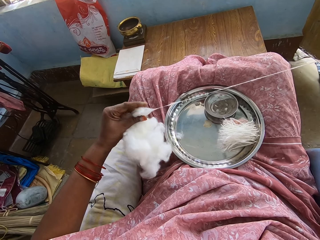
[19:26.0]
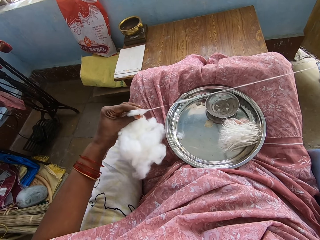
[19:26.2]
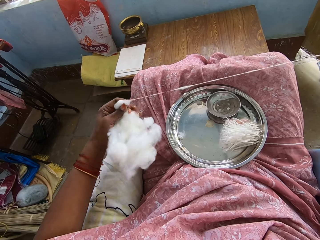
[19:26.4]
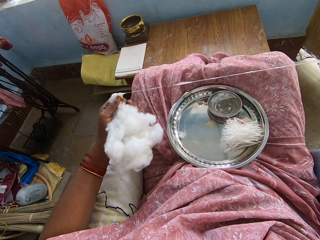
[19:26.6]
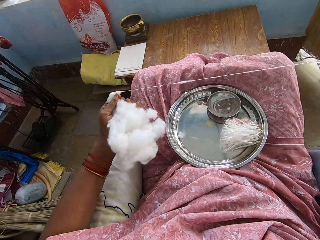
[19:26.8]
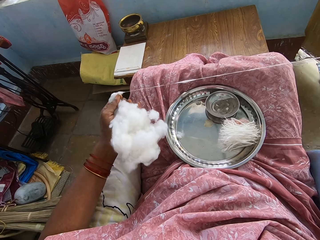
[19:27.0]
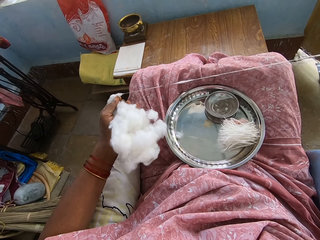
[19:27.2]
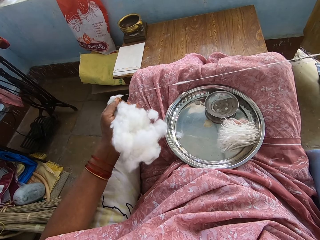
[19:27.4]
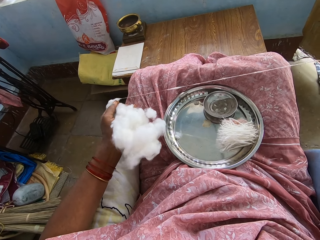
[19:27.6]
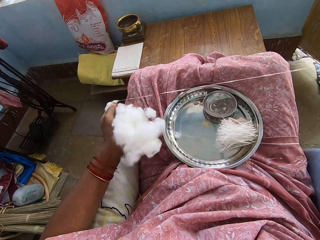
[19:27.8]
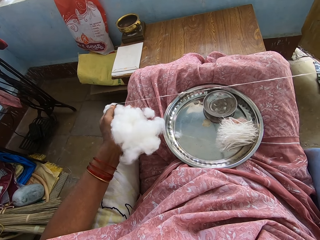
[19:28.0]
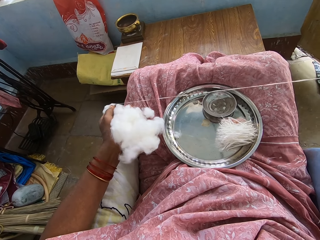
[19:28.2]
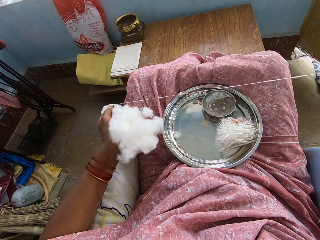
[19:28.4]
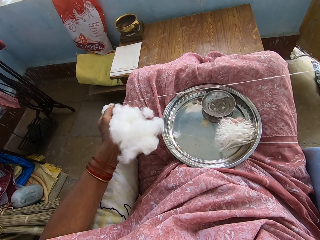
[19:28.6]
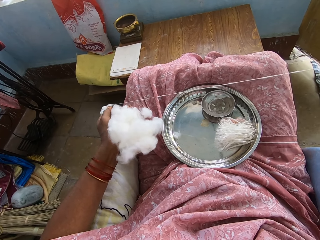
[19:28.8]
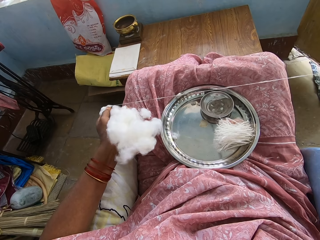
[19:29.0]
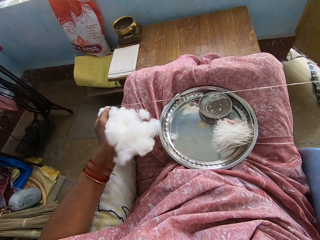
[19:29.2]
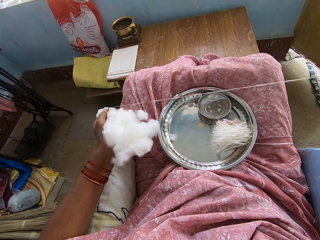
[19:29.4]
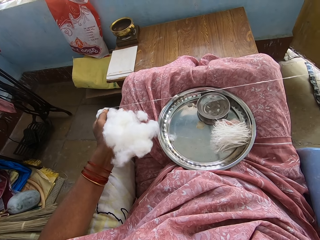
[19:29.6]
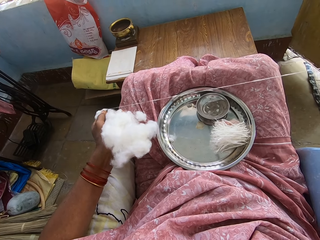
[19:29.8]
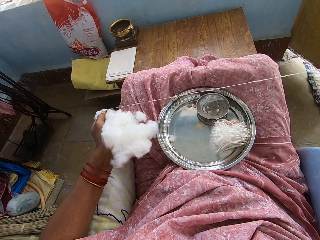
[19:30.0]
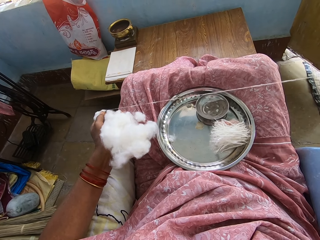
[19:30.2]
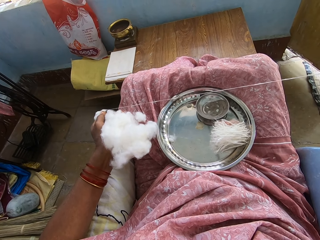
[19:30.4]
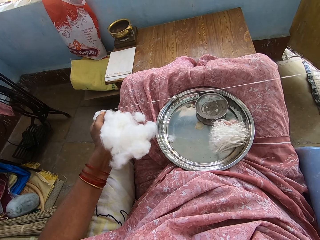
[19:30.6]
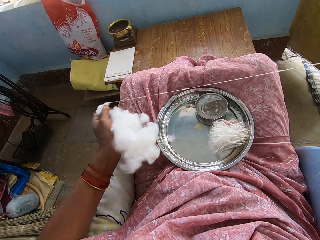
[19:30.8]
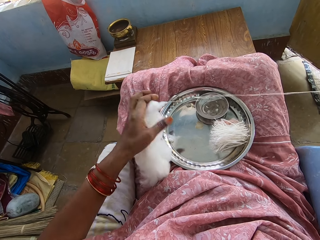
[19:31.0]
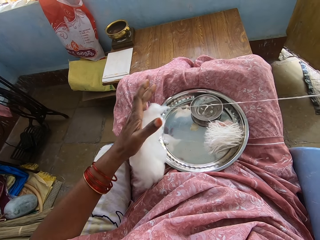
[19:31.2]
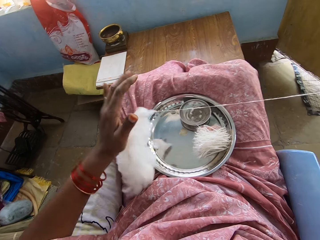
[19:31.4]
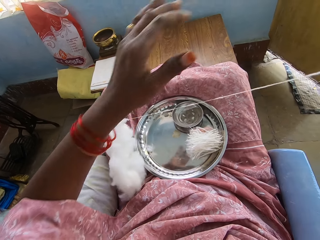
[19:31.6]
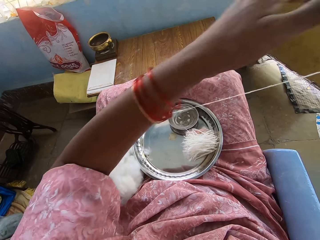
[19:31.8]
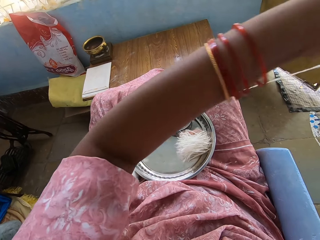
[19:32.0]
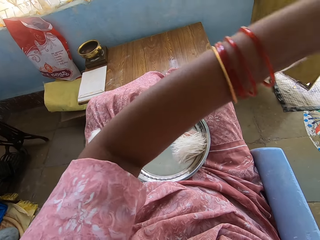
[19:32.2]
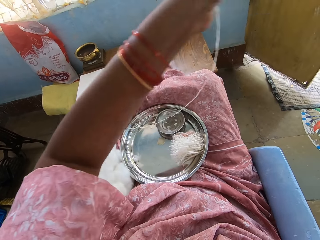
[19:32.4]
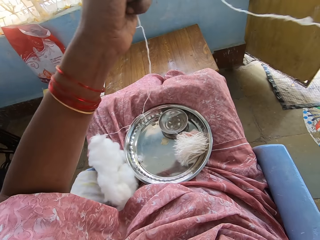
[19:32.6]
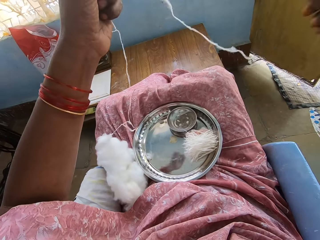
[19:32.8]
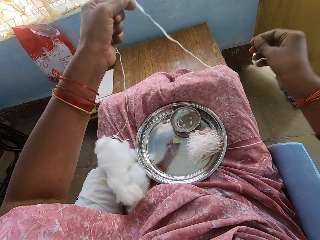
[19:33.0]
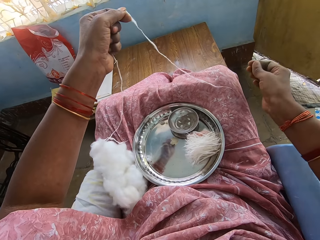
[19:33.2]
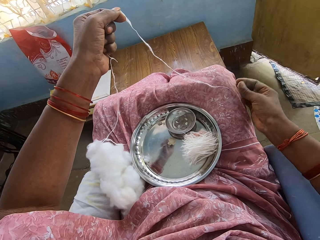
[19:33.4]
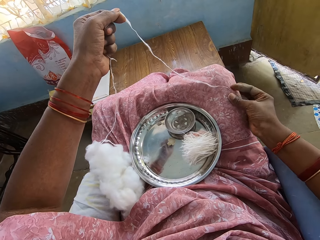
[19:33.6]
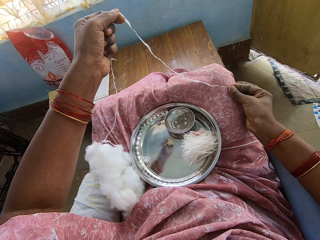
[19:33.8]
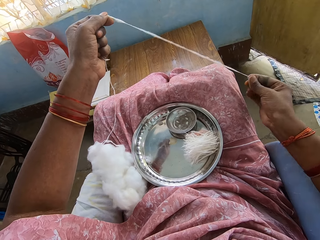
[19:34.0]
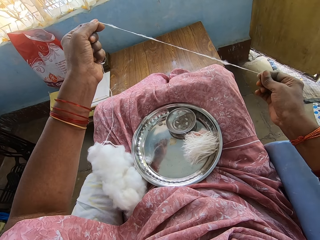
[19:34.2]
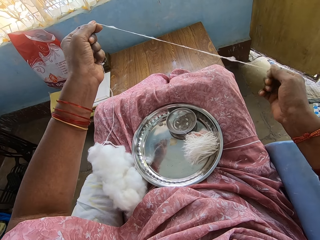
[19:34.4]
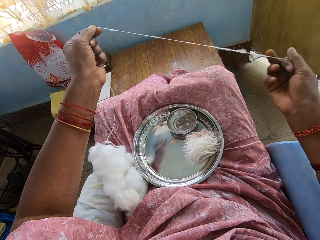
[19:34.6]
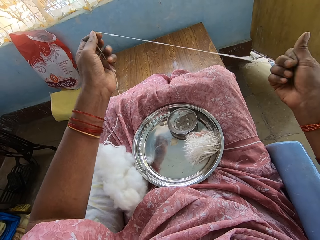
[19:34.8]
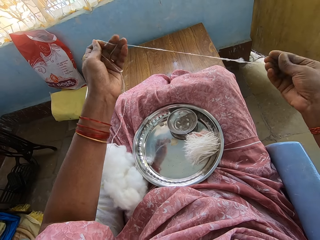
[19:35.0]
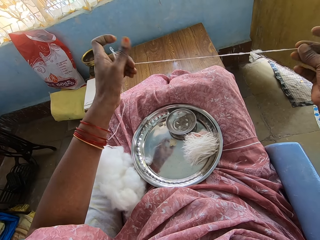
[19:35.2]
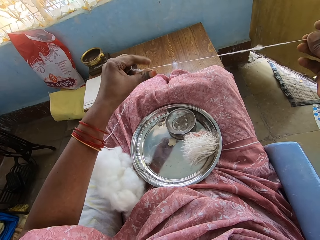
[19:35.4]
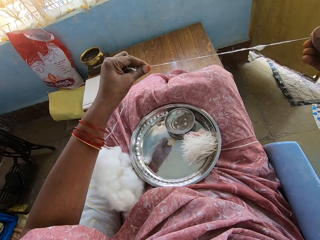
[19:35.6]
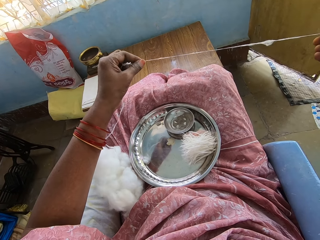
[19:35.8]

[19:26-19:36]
The camera wearer aligns the cotton thread.

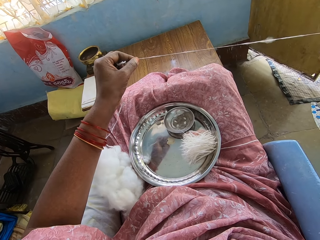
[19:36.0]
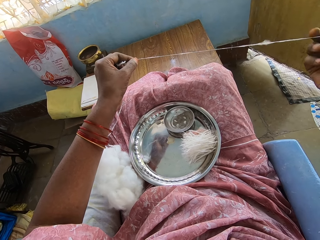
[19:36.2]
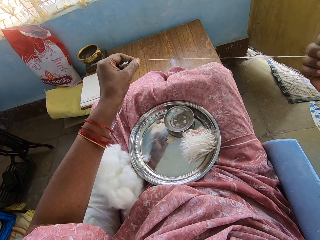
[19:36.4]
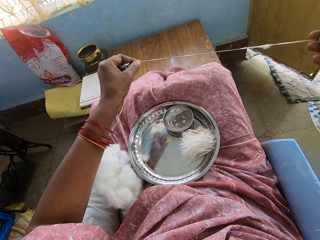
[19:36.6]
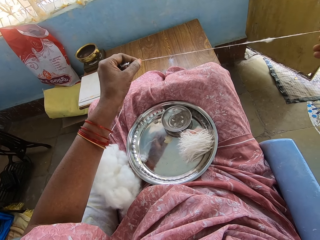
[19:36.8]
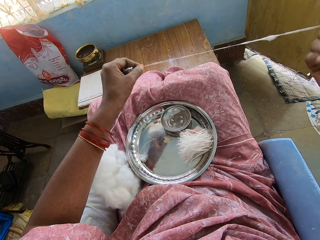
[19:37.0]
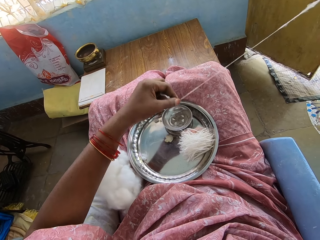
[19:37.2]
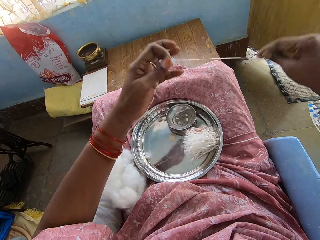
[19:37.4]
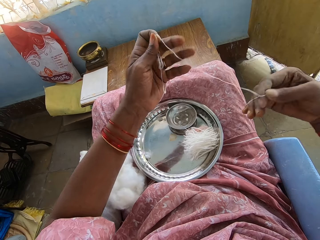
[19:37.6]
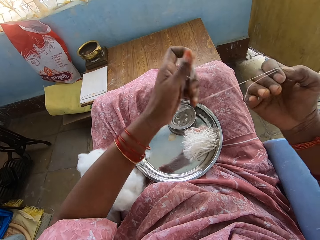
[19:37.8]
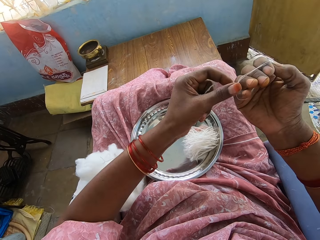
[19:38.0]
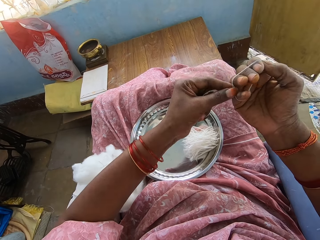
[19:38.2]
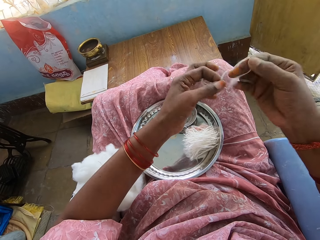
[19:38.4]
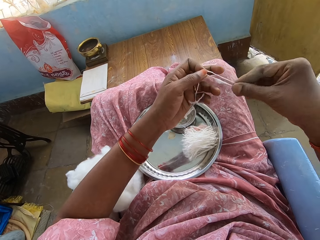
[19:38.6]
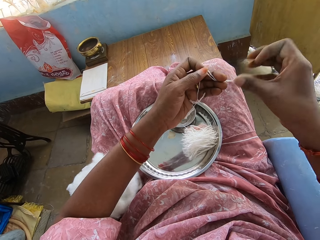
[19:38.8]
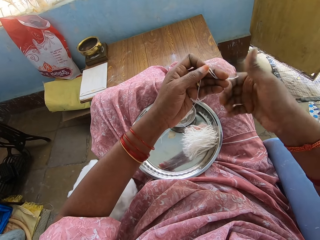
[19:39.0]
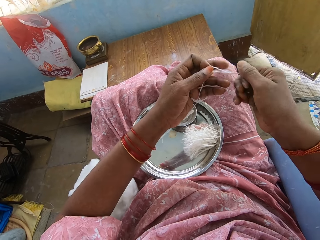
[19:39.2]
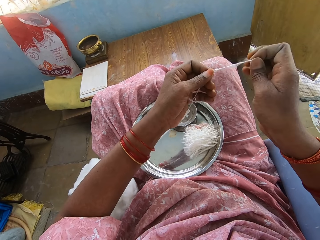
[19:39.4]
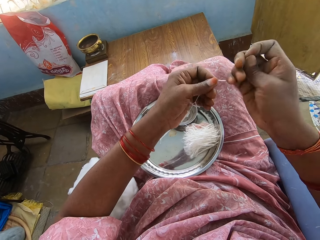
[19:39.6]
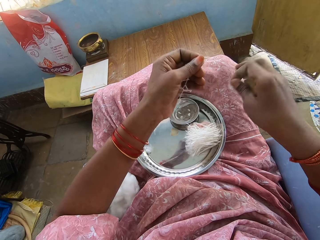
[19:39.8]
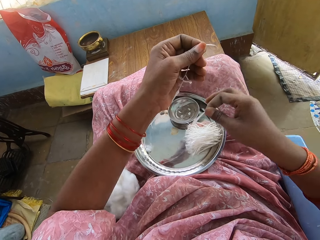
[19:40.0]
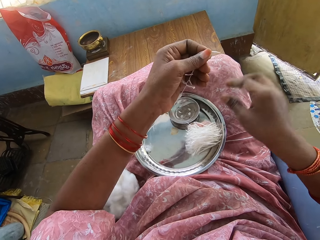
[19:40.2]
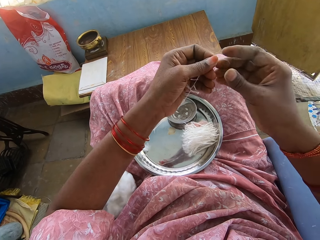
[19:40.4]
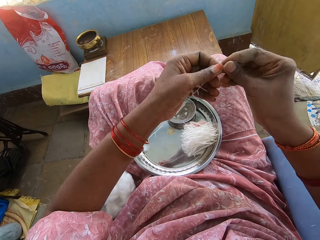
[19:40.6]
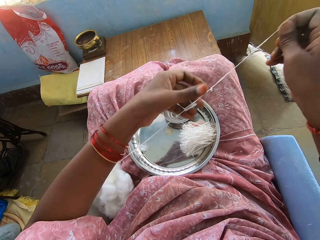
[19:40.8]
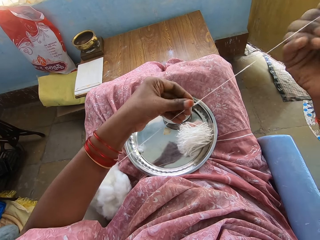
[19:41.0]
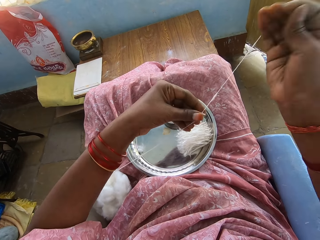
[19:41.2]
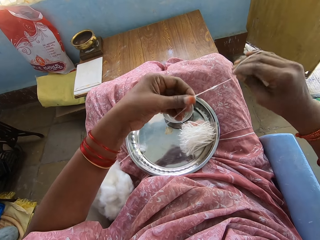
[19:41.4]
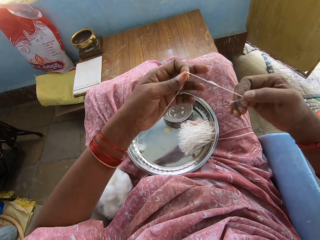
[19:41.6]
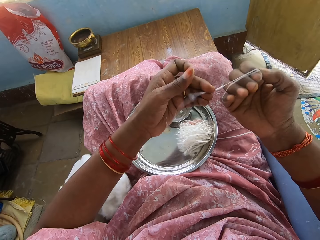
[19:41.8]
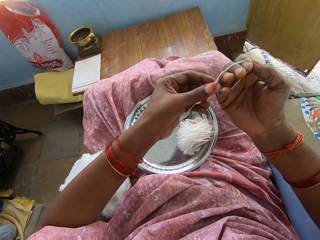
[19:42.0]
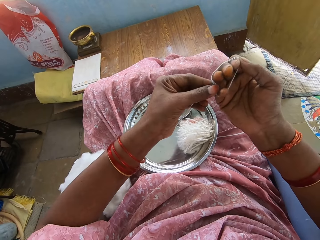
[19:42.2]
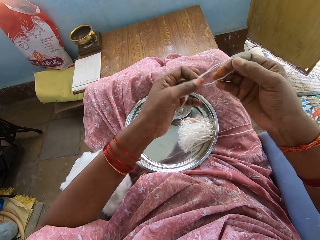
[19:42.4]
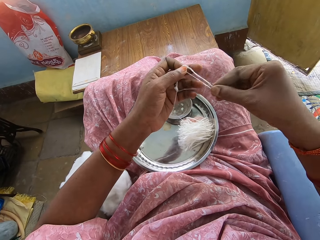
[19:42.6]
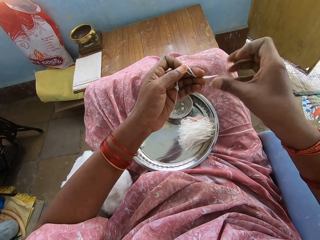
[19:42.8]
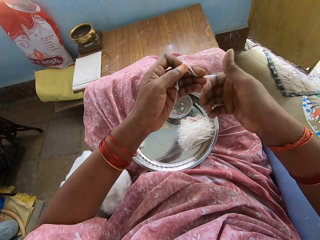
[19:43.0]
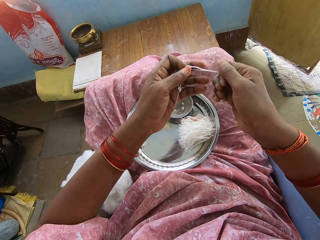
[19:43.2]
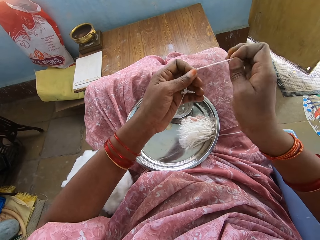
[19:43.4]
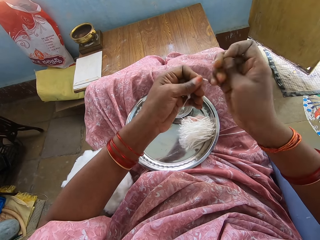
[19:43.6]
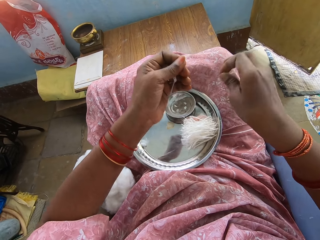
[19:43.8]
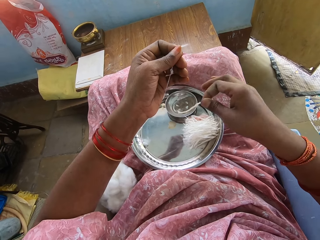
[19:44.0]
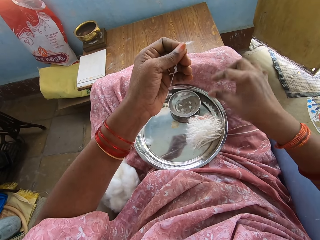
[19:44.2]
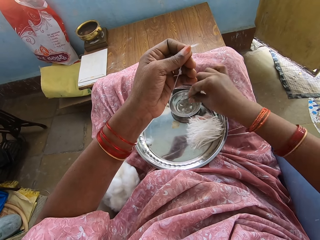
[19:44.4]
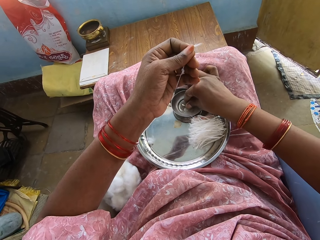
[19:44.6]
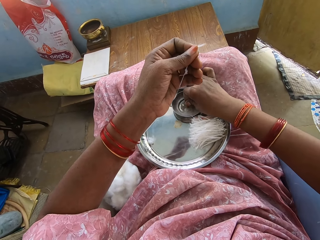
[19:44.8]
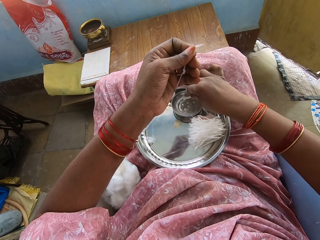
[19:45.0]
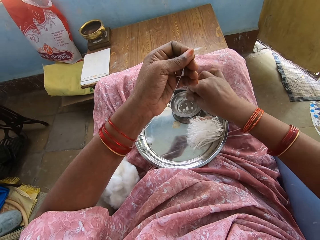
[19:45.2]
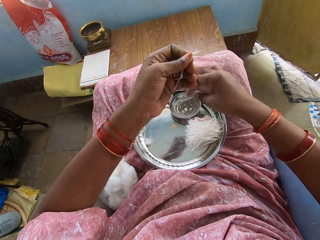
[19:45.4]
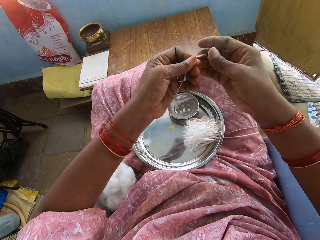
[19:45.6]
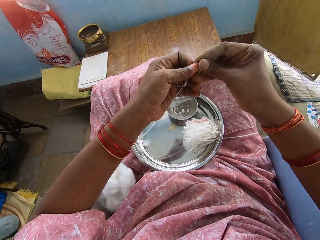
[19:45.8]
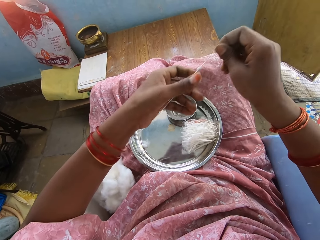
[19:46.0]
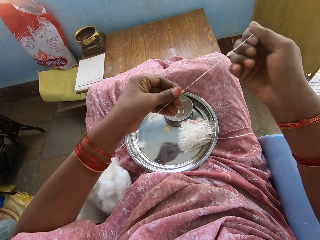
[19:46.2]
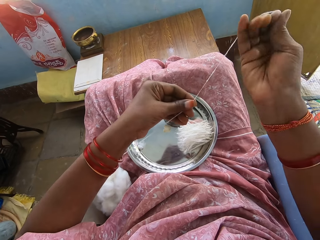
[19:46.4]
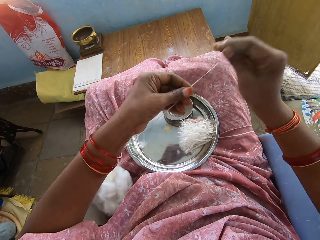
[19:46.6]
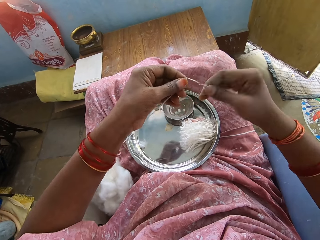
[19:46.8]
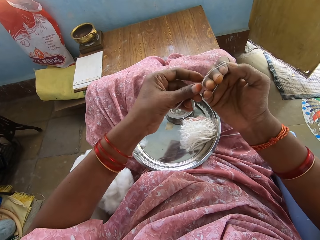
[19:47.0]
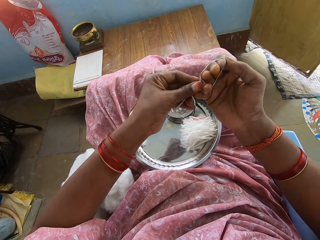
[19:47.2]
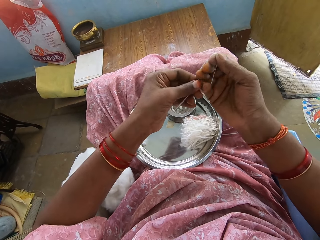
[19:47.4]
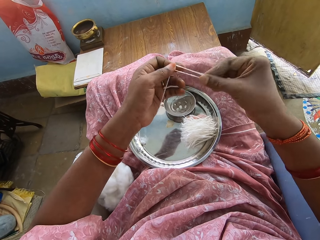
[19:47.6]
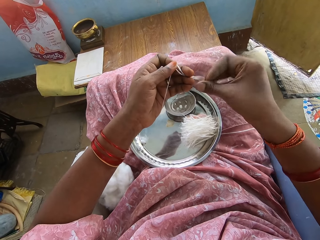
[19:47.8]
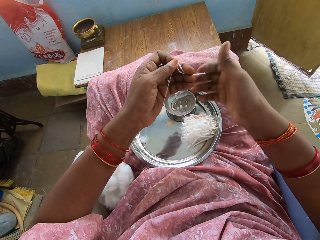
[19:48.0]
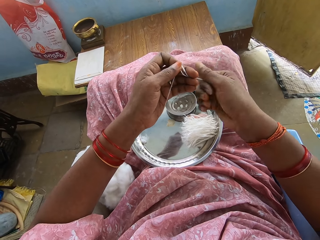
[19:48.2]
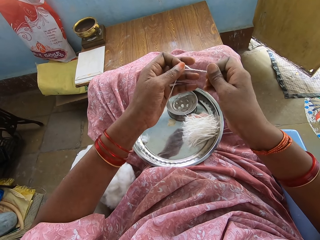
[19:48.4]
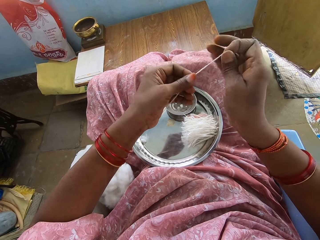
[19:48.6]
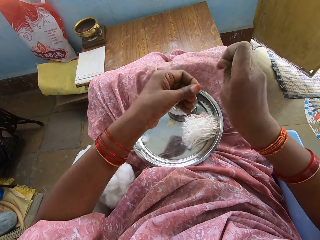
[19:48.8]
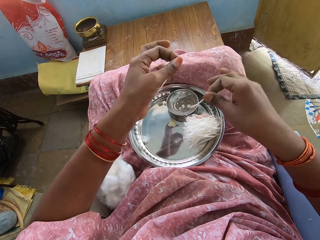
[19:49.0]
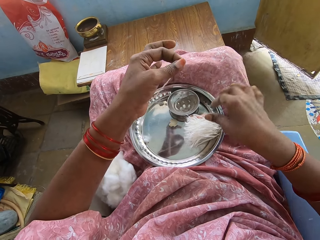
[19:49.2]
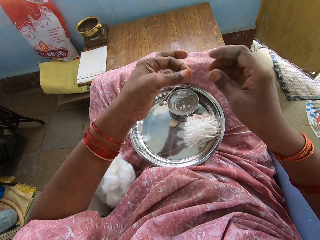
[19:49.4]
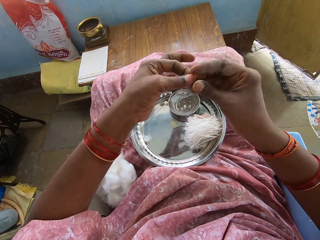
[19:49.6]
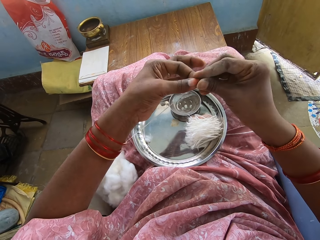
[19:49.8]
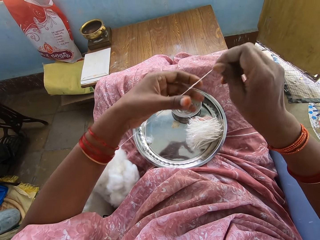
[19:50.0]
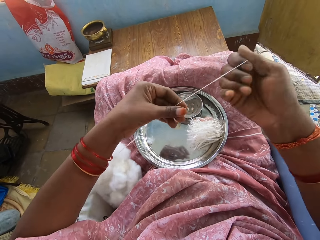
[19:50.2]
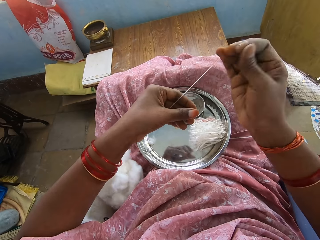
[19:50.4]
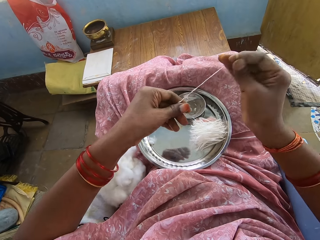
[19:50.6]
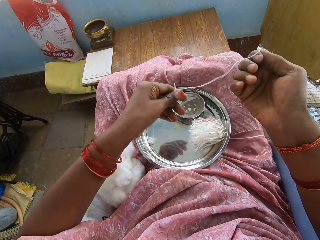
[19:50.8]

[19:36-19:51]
The camera wearer folds the thread. They twist the cotton. They cut the cotton thread. They put the thread in the aluminum plate. They fold the thread. They pull the cotton into a thin layer. They twist the cotton. They cut the cotton thread. They put the thread in the aluminum plate. They touch something. They fold the thread. They twist the cotton. They cut the cotton thread. They put the thread in the aluminum plate. They fold the thread. They twist the cotton.
